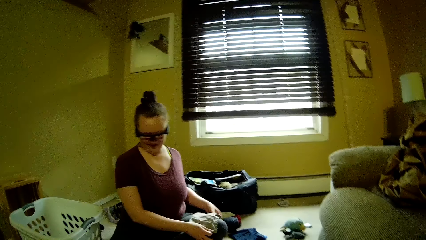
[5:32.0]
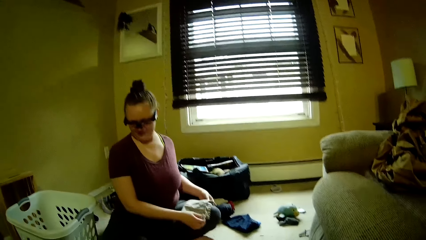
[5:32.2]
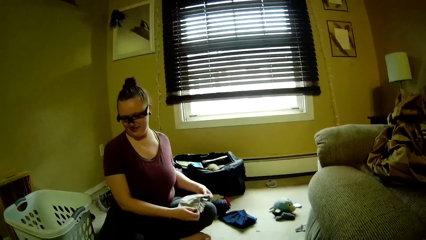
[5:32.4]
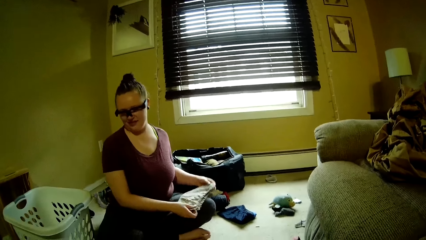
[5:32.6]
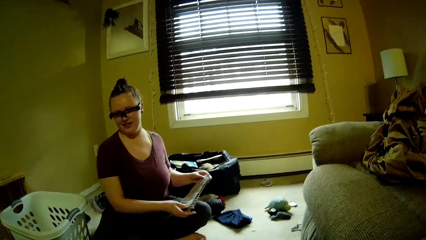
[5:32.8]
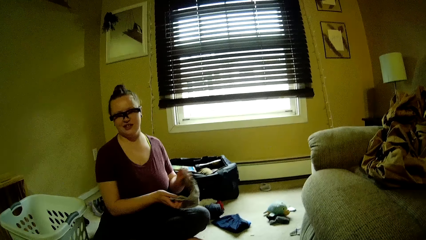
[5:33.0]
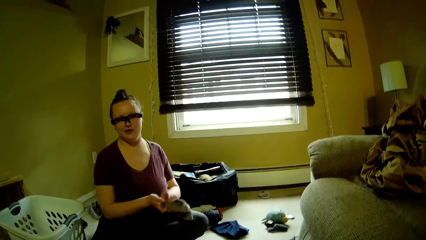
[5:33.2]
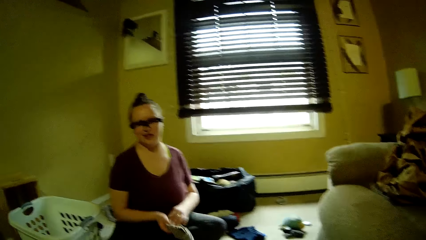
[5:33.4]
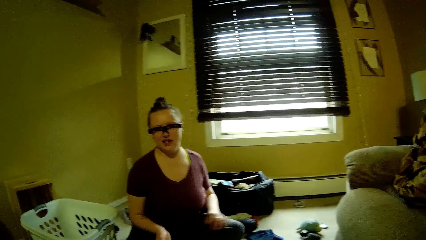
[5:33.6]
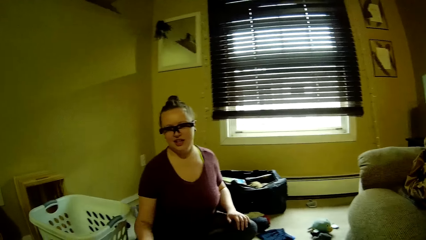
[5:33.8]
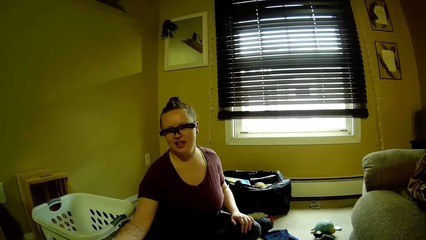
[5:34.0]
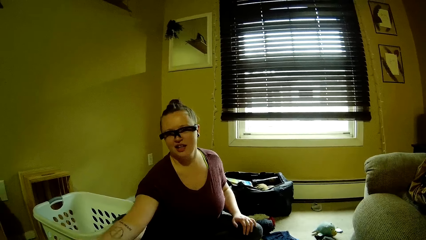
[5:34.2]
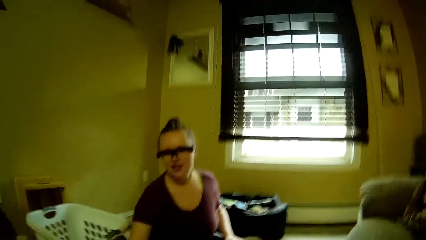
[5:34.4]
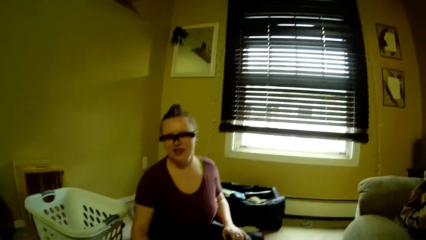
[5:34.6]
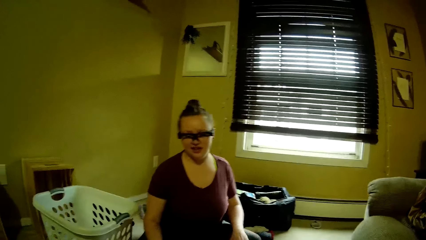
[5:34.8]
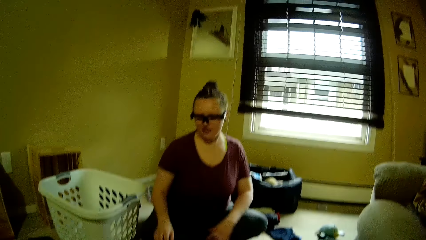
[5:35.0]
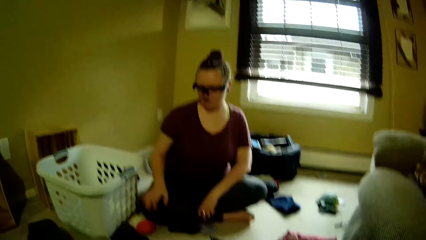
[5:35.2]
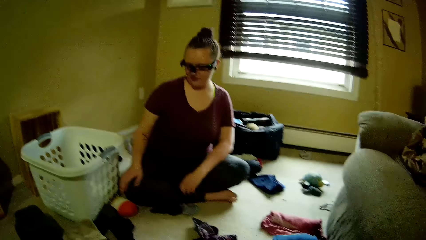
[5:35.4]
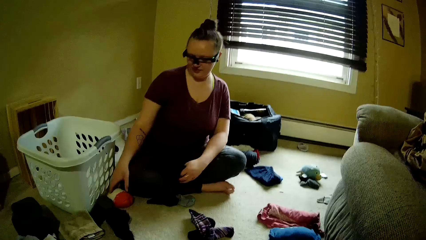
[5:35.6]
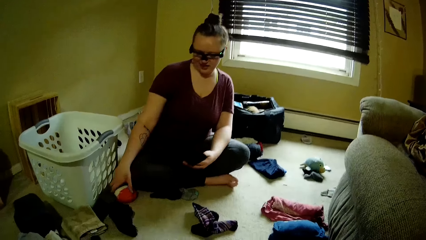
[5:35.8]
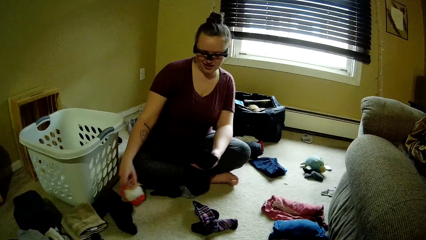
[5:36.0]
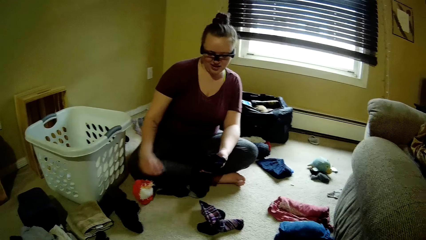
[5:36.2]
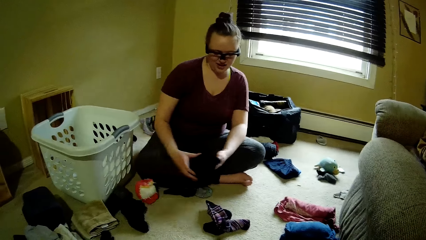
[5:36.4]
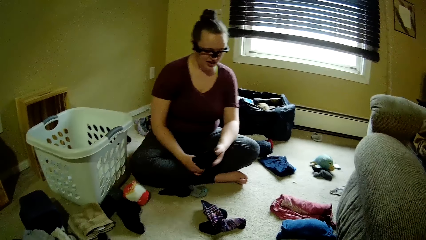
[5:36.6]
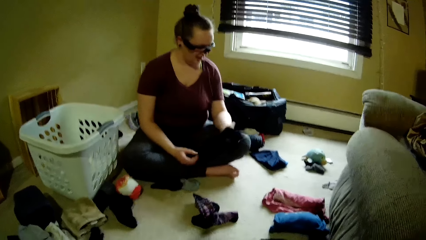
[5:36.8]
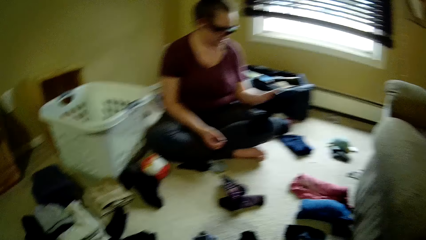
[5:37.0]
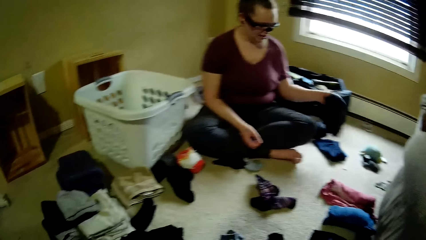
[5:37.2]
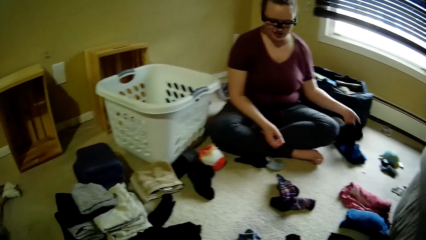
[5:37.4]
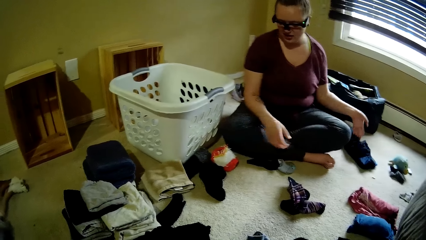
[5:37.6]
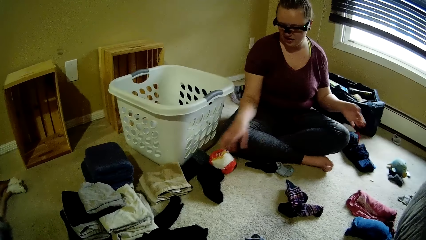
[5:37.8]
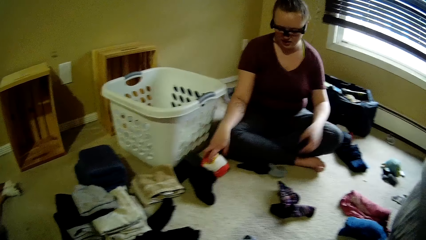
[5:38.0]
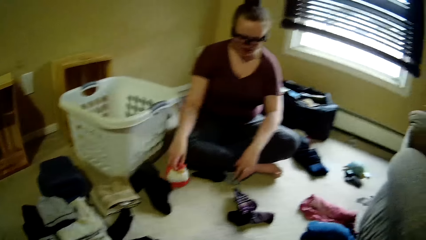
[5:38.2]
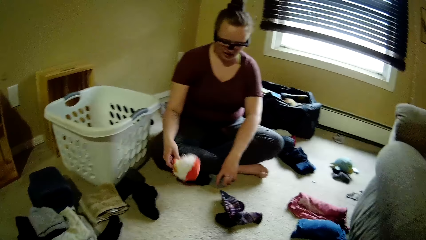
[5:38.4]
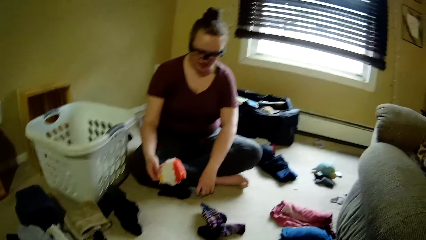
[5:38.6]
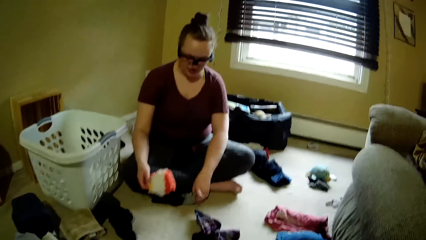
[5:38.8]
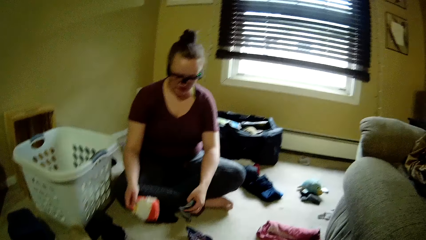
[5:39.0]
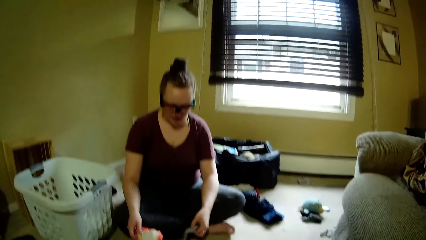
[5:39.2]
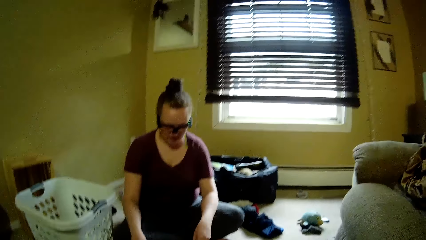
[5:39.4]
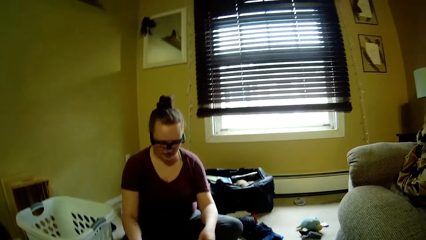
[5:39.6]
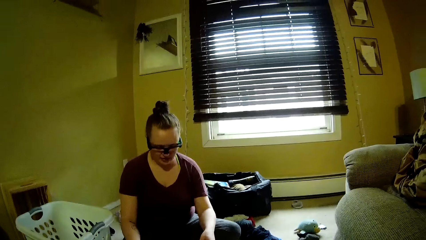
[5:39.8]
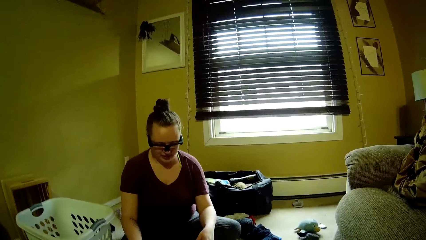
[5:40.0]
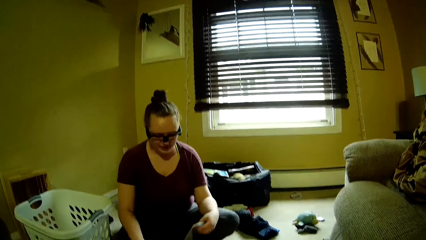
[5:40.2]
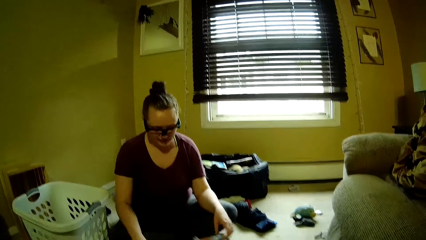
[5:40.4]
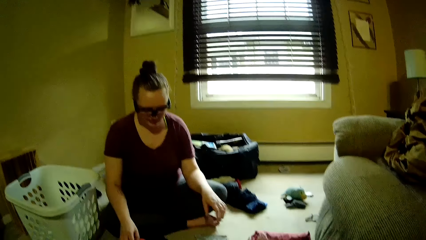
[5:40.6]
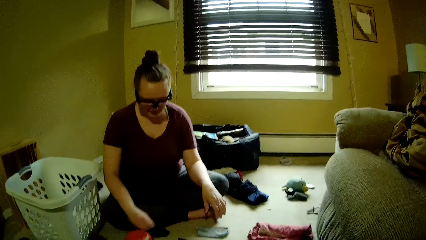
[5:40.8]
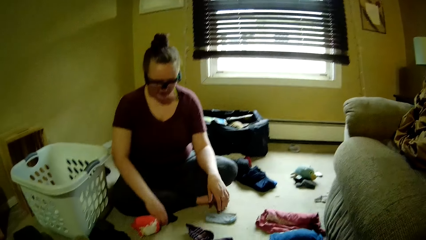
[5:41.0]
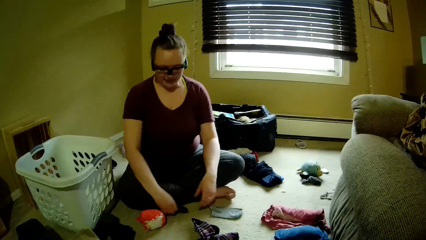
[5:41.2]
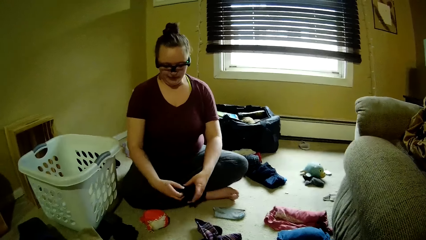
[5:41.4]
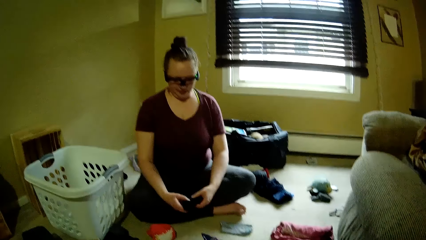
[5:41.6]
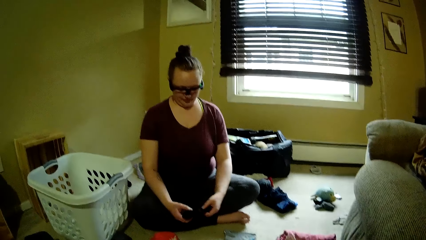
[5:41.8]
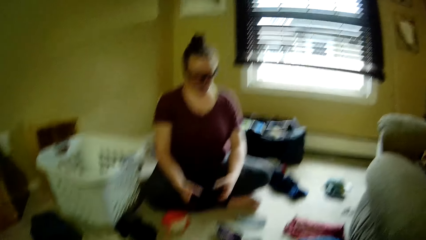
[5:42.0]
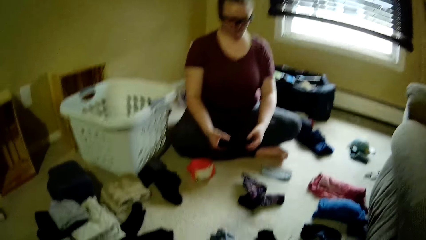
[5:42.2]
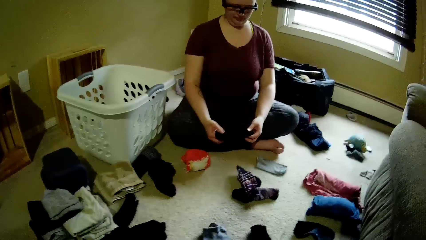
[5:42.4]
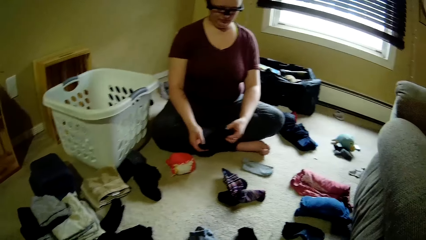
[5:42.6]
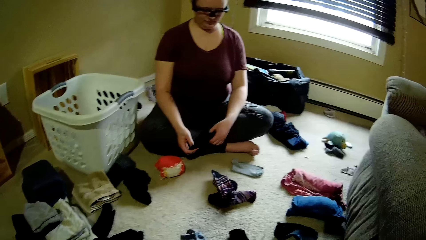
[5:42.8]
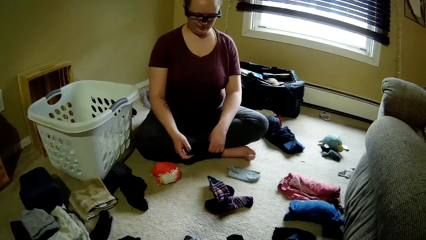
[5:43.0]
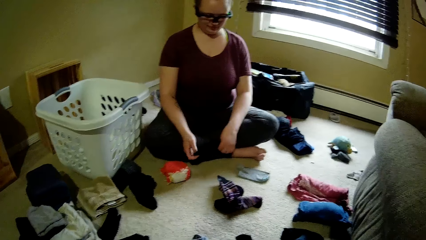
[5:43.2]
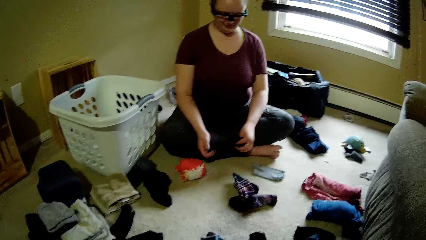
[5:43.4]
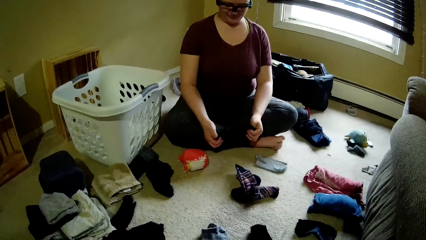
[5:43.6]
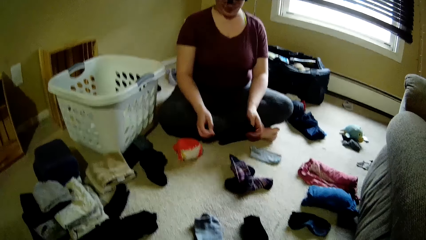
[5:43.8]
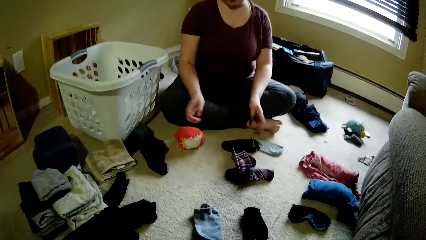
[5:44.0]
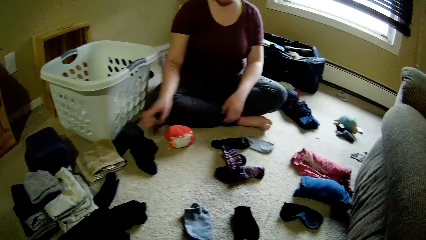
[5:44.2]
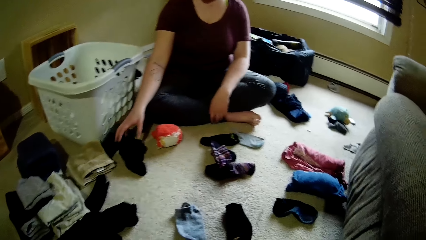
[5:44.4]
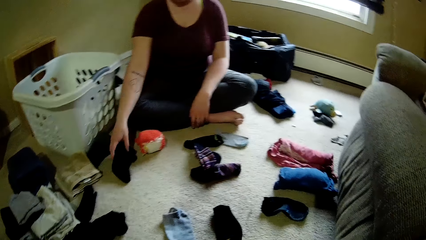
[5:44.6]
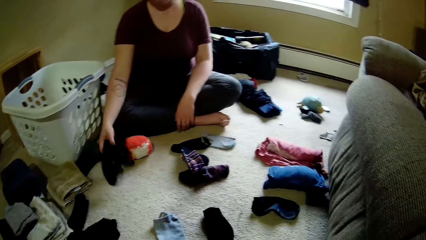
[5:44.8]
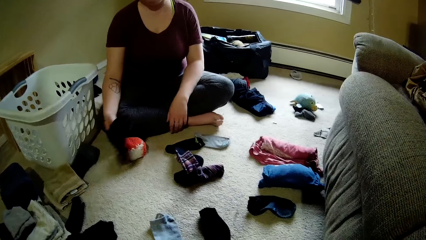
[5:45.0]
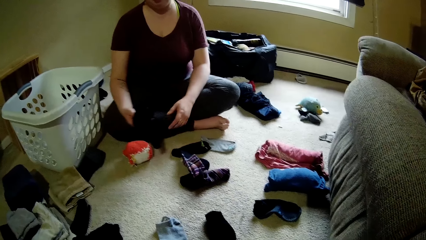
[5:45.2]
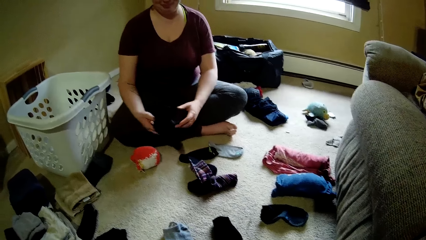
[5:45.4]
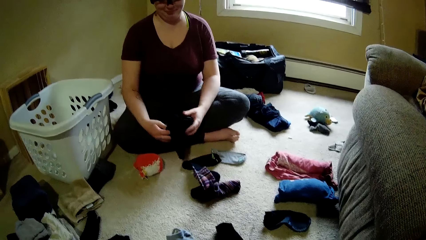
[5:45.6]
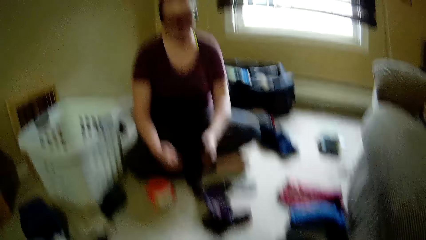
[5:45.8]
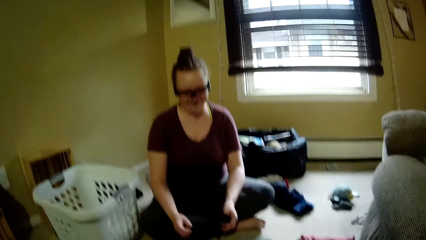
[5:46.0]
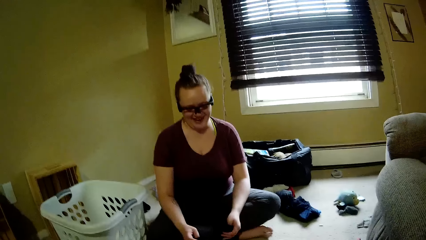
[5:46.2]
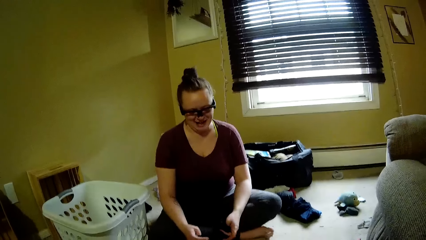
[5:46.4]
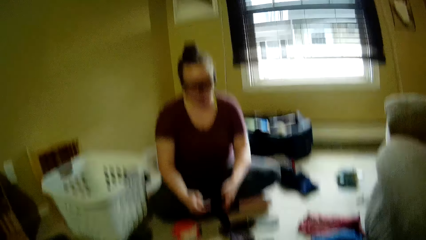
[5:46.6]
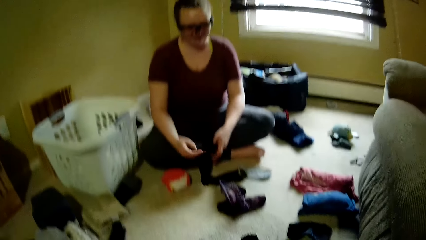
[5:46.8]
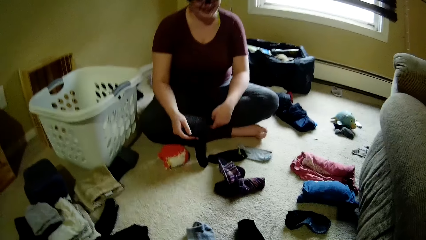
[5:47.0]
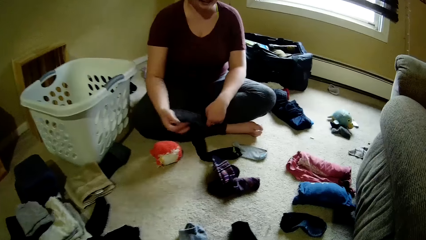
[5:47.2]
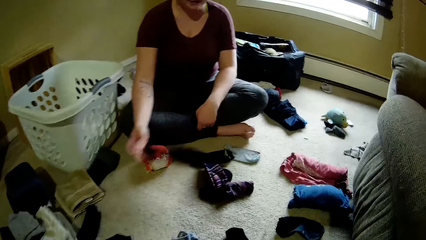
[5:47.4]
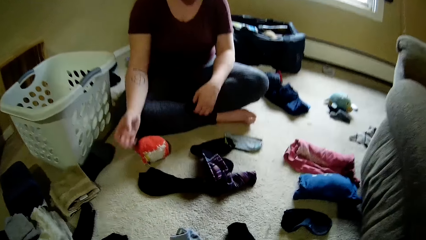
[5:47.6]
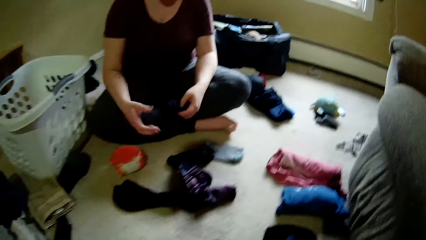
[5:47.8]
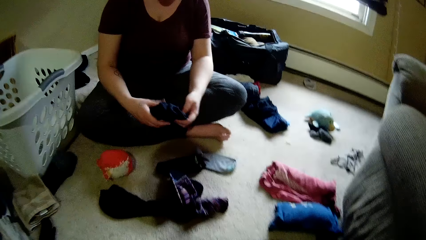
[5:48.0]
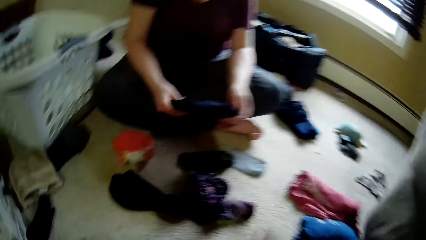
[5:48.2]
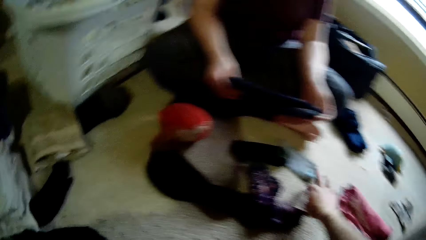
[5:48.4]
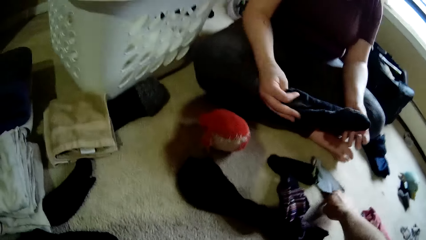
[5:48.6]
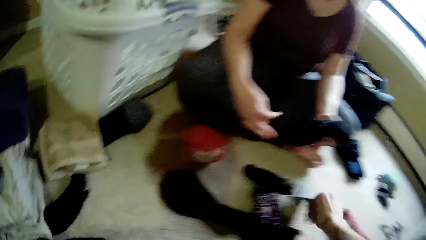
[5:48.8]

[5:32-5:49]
A woman folds the cloth. The camera wearer talks to the woman. The woman talks with the camera wearer. The camera wearer keeps the napkin on the ground. They talk to the woman. The woman holds a black sock in her left hand, adjusts the socks from the ground with her right hand, picks the cloth from the floor and folds the cloth. She keeps the sock on the ground with her left hand. She picks up the socks from the floor with her right hand. She holds the black sock in her left hand. She picks up the socks from the floor. The camera wearer talks to the woman. The woman drops the sock to the ground. She picks up the socks from the floor with her right hand. She drops the sock to the ground.
